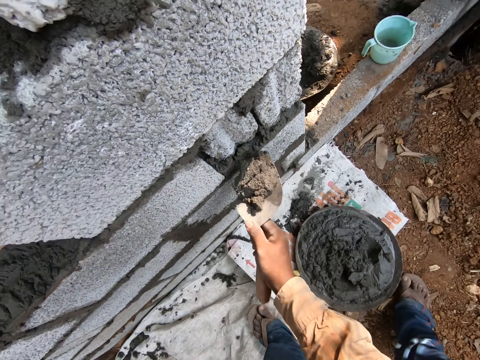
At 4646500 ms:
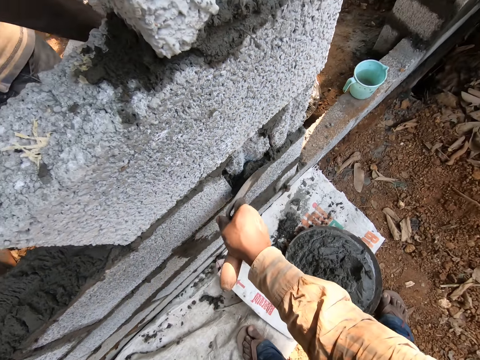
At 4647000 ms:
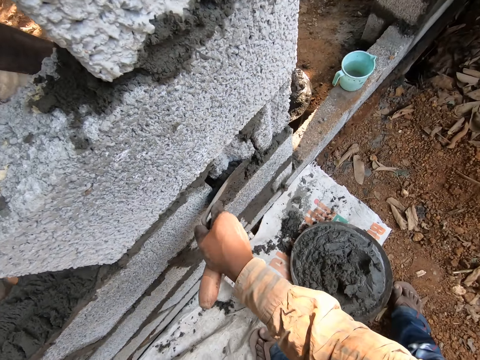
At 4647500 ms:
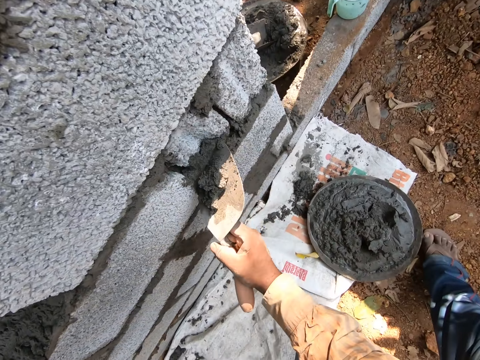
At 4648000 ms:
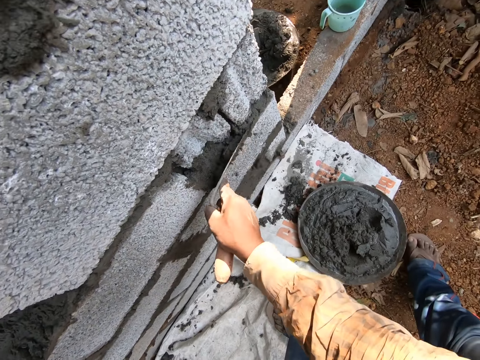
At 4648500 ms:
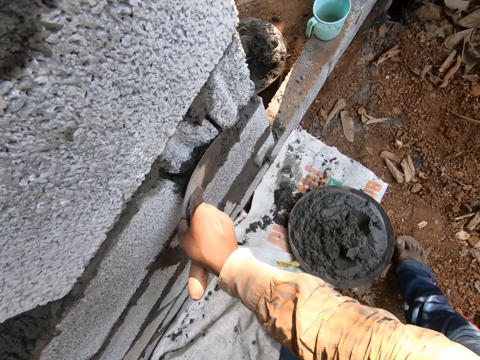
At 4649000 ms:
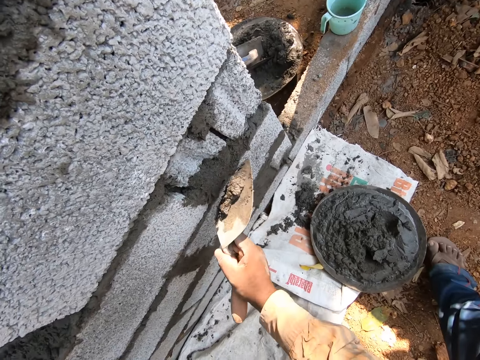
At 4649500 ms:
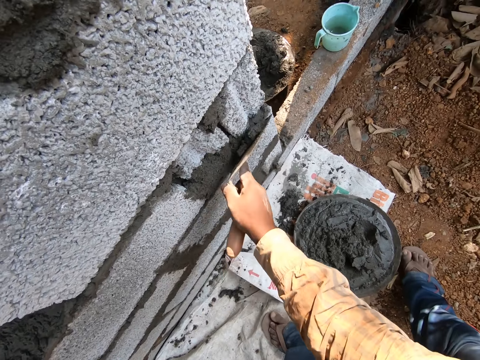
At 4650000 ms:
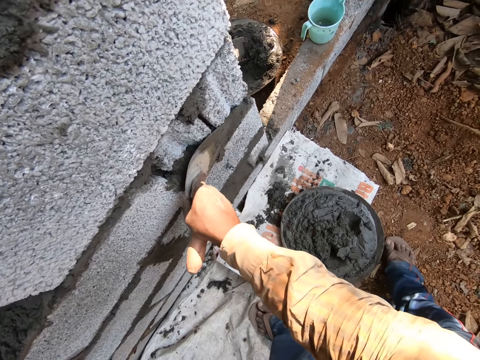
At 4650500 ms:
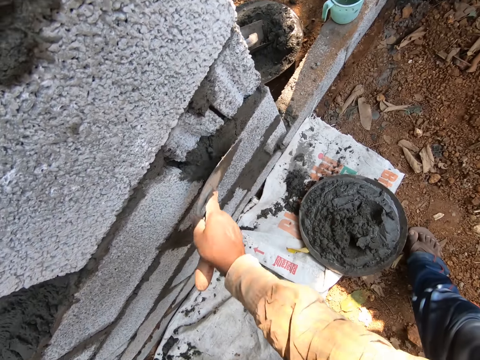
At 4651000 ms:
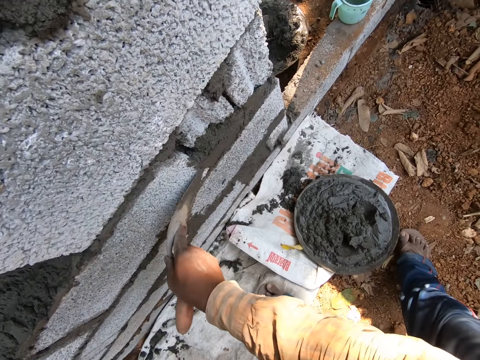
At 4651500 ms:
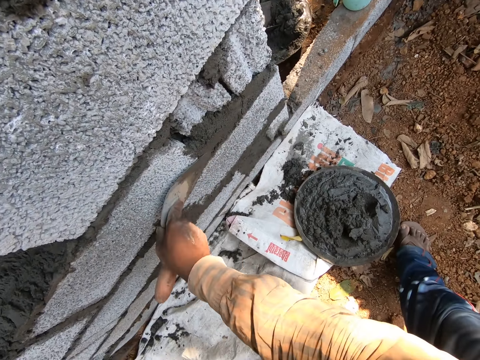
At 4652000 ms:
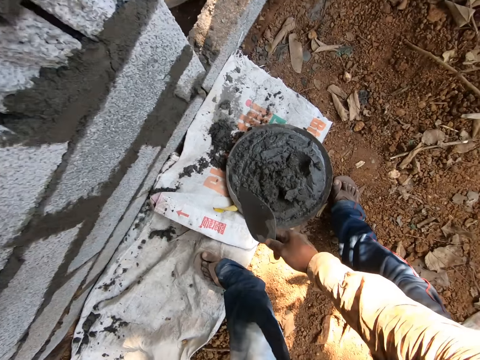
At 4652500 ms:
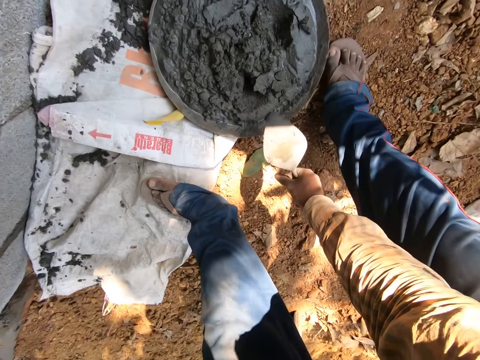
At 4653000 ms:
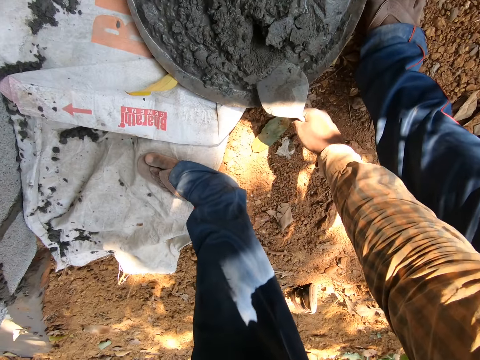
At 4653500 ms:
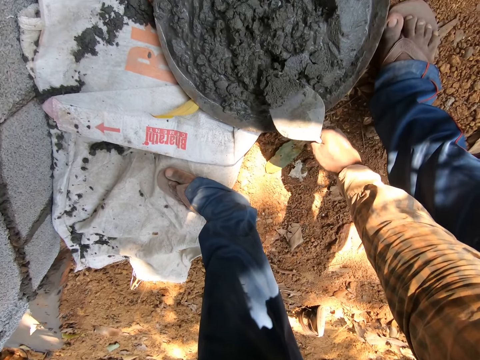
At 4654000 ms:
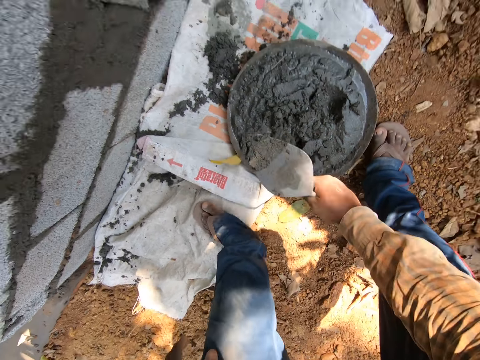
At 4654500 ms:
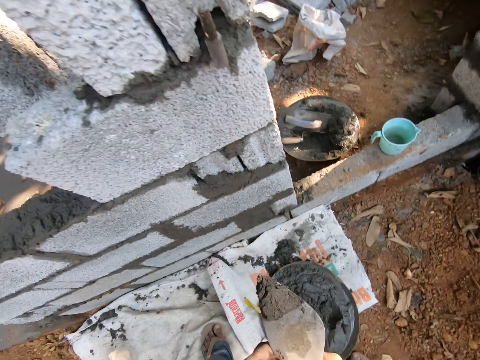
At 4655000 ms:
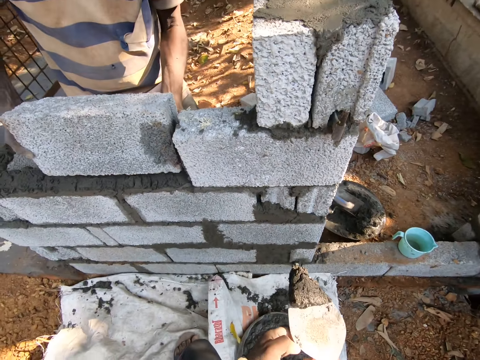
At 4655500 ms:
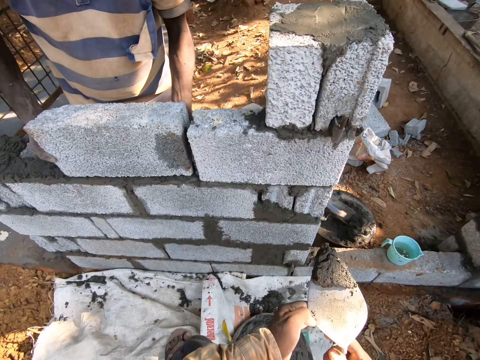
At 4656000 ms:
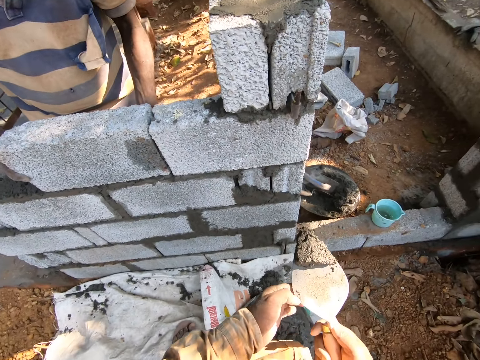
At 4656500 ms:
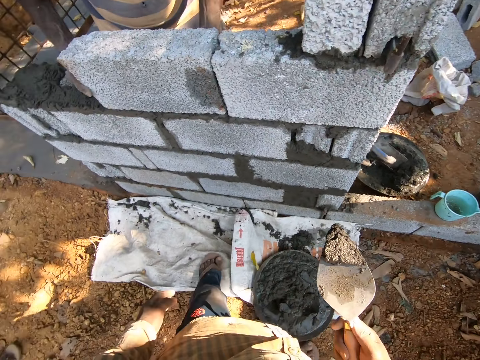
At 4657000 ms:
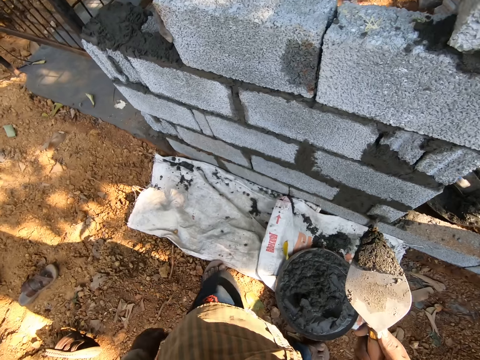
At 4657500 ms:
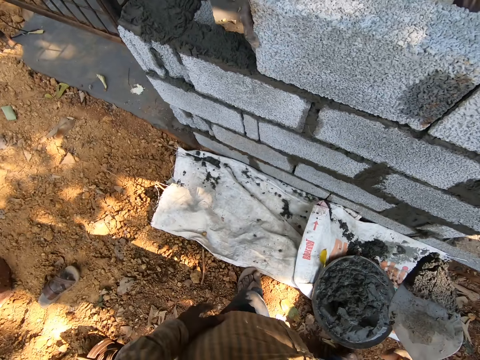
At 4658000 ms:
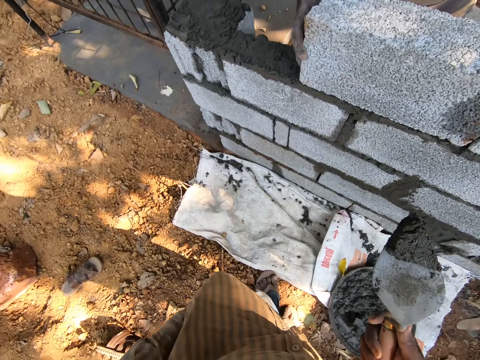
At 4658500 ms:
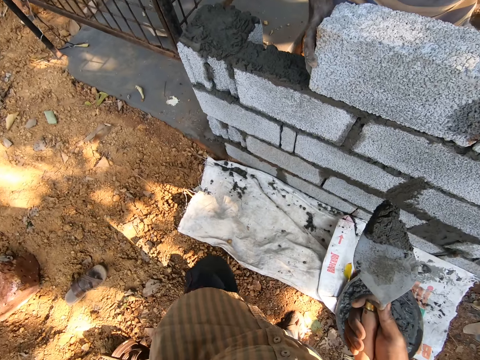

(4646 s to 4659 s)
The camera wearer plasters wet cement on the wall with the trowel in his right hand. He scoops the wet cement from the mortar pan on the ground with the trowel in his right hand. A man places a brick on the wet cement on the wall with both hands.

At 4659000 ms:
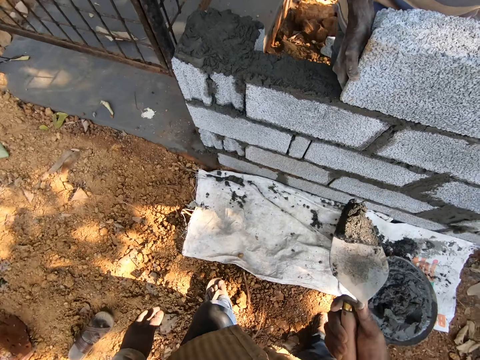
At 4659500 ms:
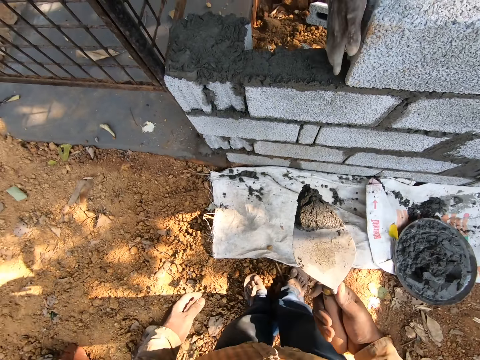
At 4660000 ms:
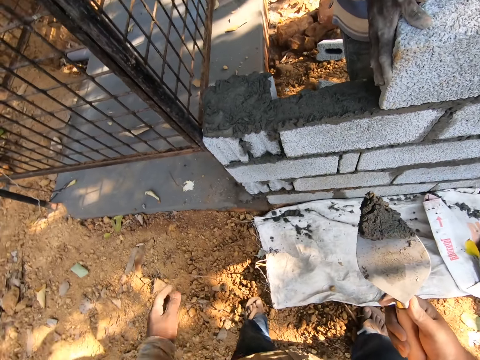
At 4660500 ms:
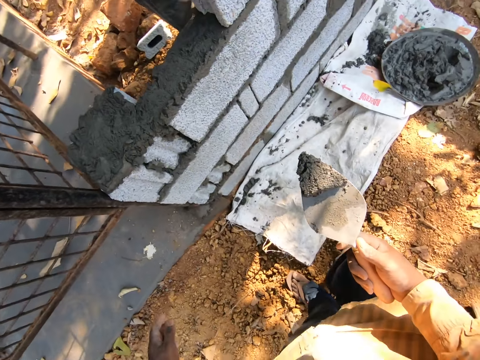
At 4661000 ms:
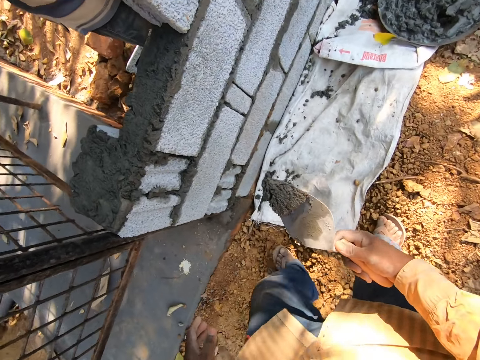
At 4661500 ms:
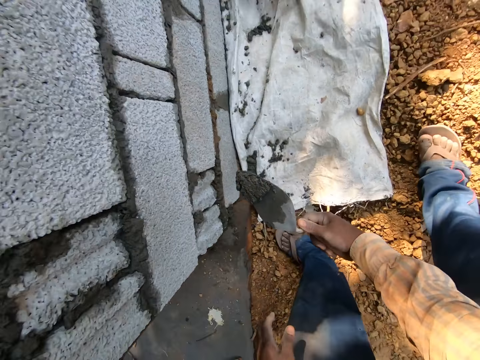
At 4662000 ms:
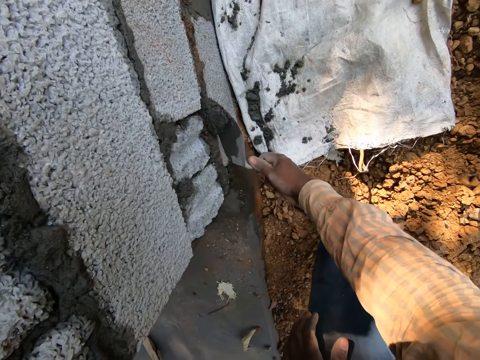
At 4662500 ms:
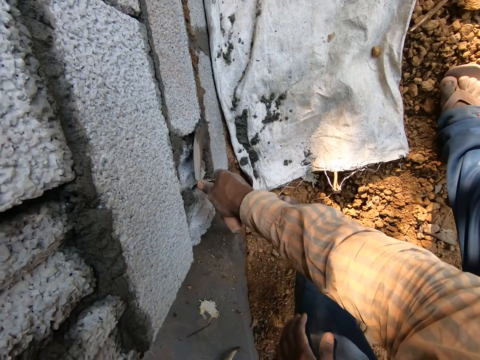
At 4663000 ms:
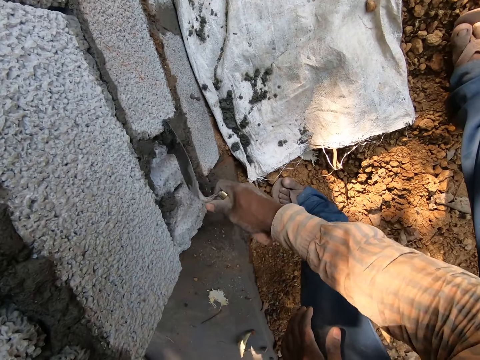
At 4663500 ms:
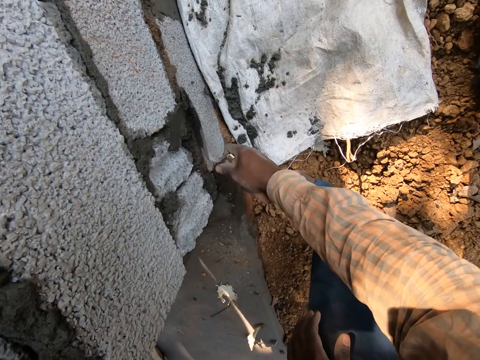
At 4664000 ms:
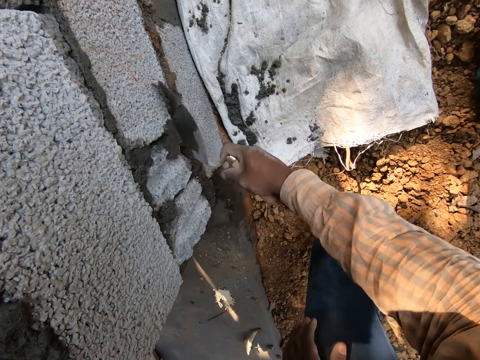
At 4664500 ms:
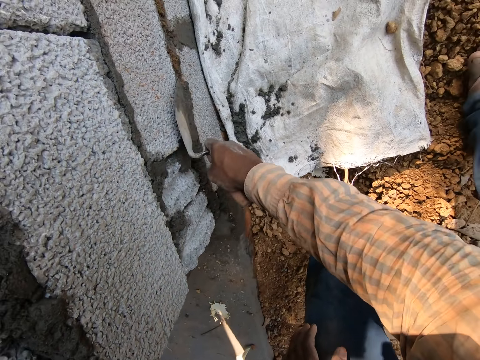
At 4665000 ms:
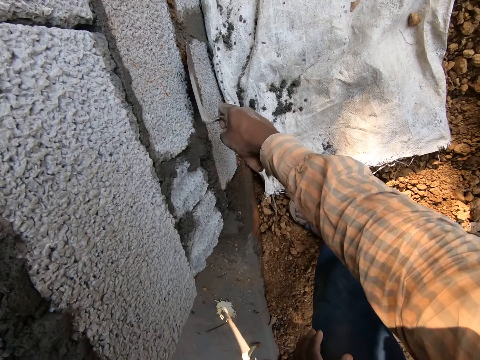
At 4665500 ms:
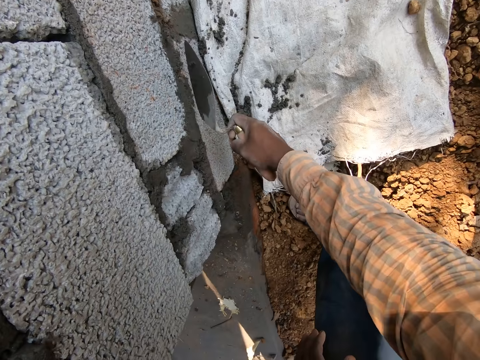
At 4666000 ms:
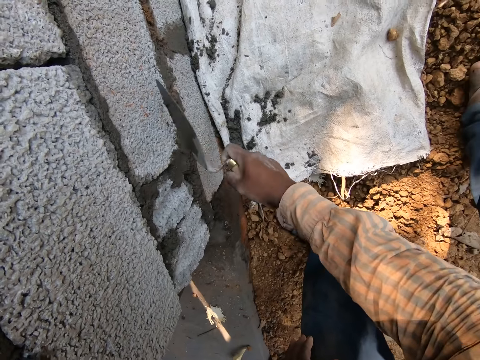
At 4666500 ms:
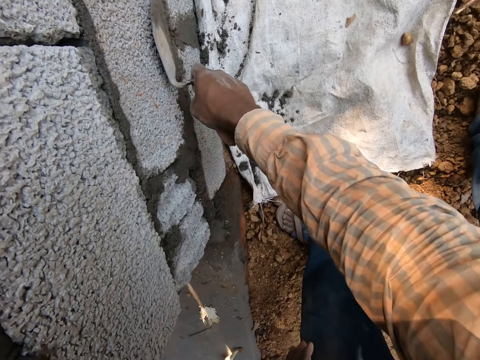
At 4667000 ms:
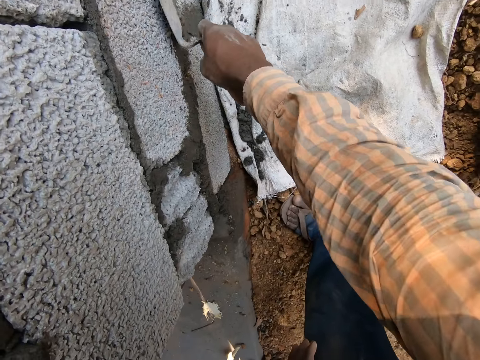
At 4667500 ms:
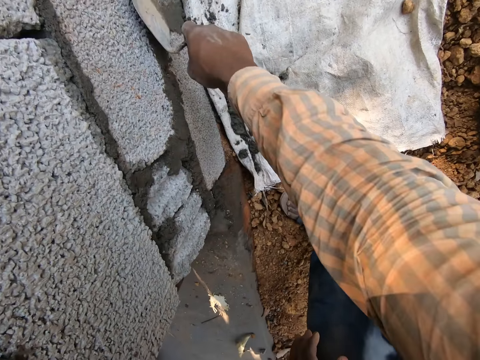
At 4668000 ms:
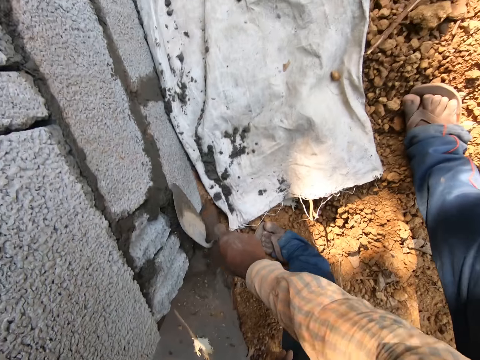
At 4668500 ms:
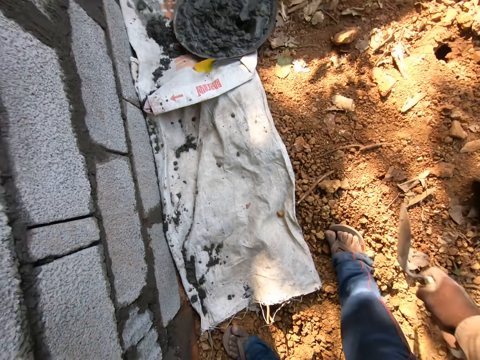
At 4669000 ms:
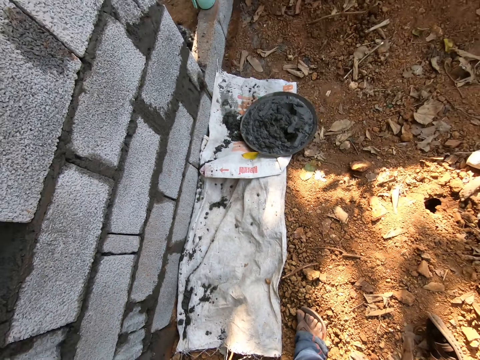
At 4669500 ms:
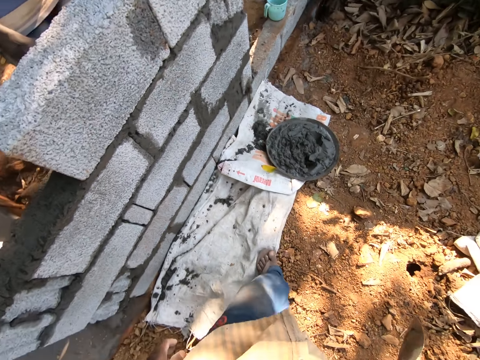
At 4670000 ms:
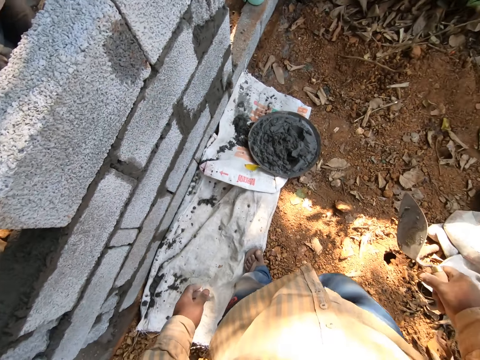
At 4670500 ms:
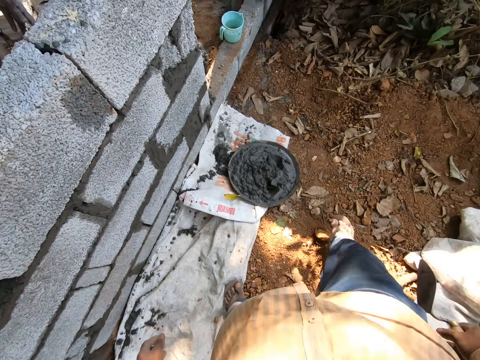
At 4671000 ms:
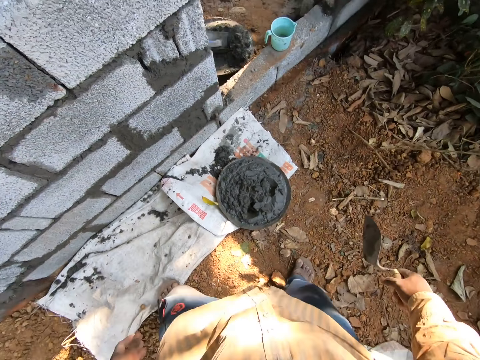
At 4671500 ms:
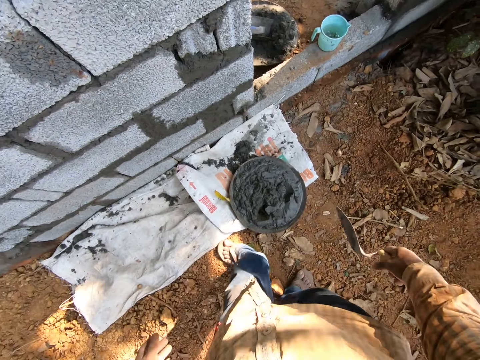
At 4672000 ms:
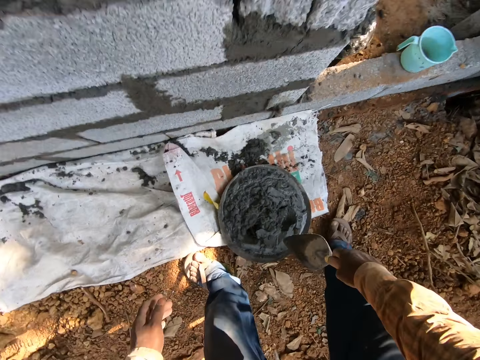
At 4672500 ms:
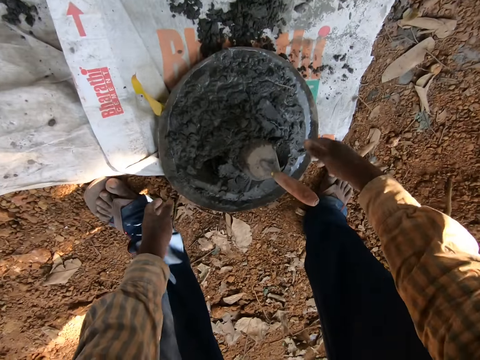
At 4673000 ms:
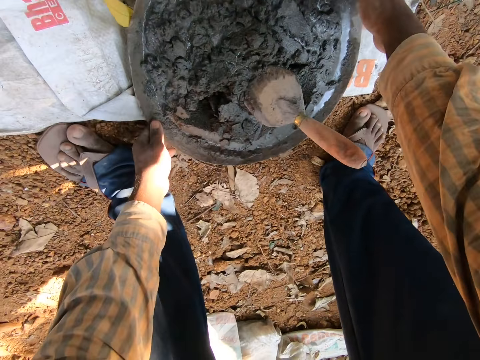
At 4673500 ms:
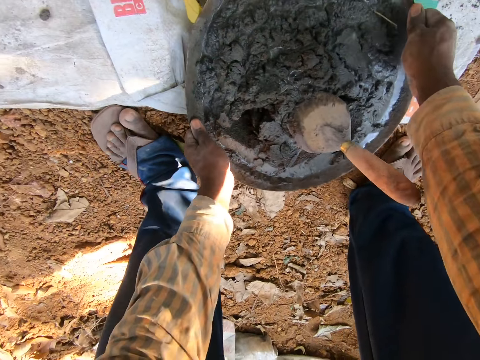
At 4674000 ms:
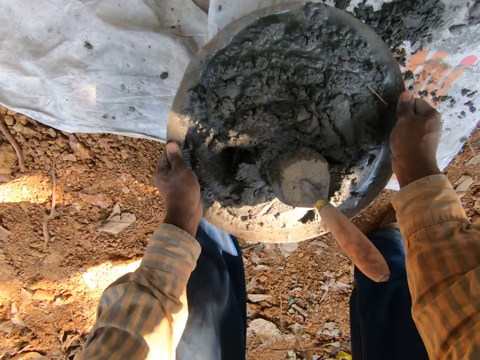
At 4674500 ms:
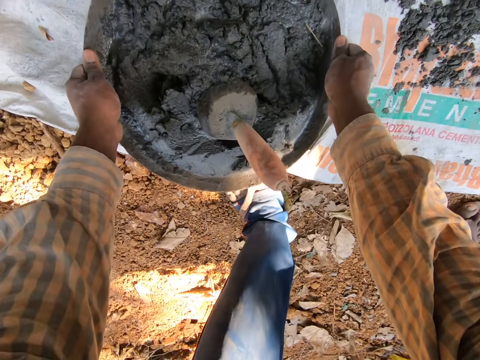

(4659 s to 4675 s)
The camera wearer plasters wet cement on the wall with the trowel in his right hand. He drops the trowel in his right hand into the wet cement in the mortar pan or container on the ground. He carries the mortar pan from the ground with both hands. He drops the container aside.
